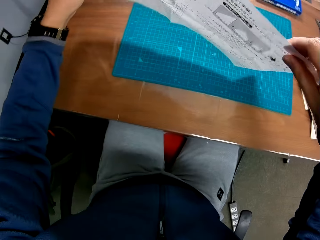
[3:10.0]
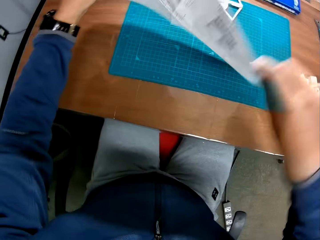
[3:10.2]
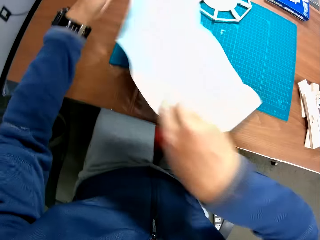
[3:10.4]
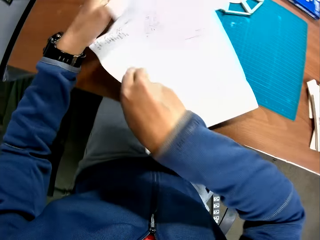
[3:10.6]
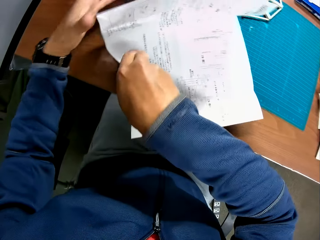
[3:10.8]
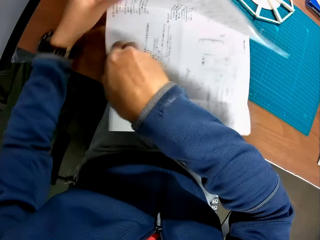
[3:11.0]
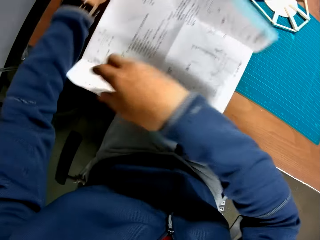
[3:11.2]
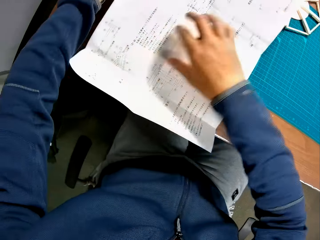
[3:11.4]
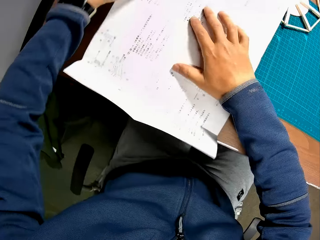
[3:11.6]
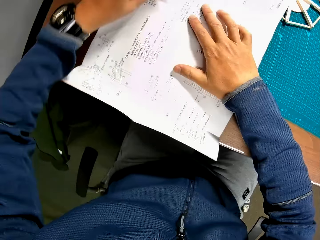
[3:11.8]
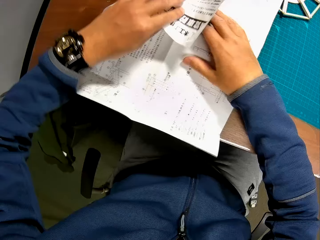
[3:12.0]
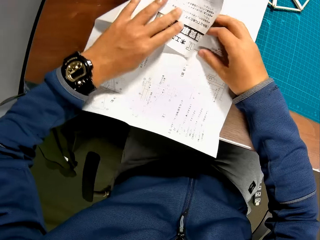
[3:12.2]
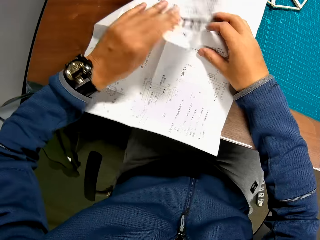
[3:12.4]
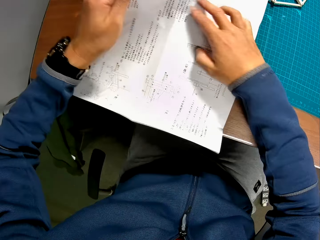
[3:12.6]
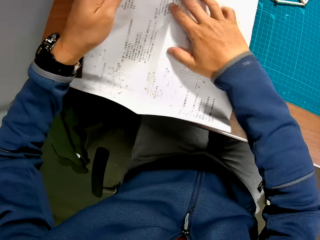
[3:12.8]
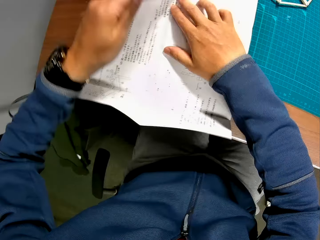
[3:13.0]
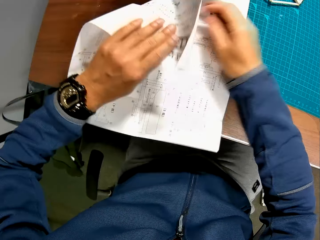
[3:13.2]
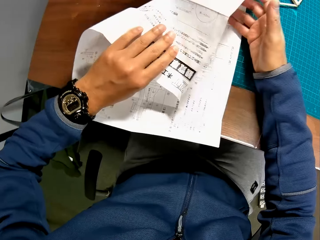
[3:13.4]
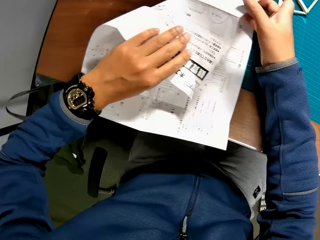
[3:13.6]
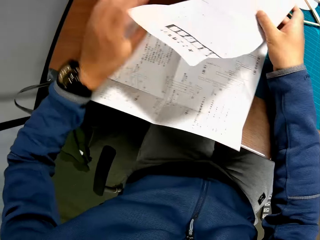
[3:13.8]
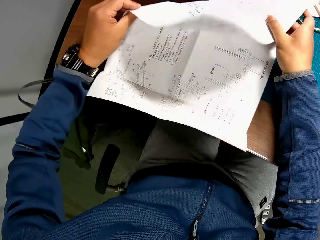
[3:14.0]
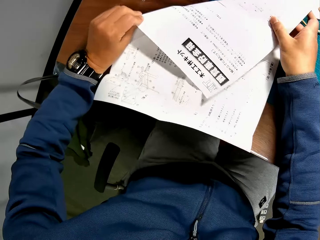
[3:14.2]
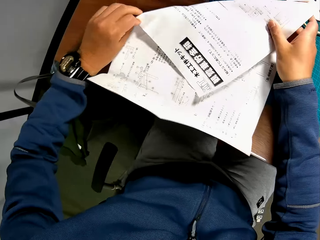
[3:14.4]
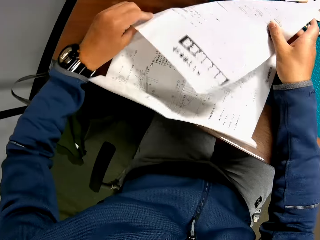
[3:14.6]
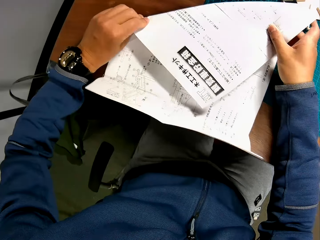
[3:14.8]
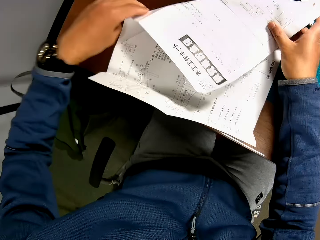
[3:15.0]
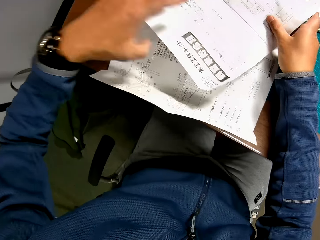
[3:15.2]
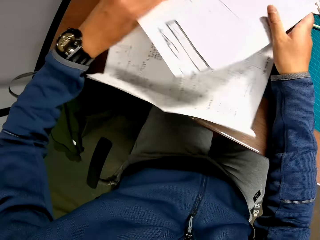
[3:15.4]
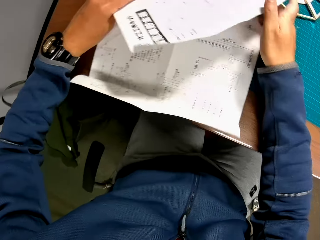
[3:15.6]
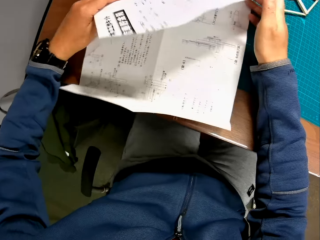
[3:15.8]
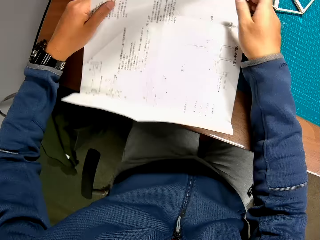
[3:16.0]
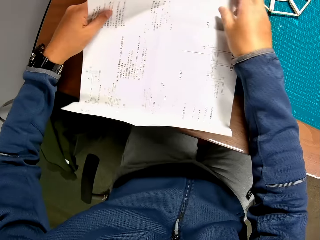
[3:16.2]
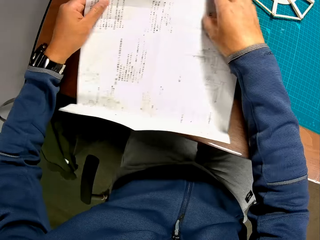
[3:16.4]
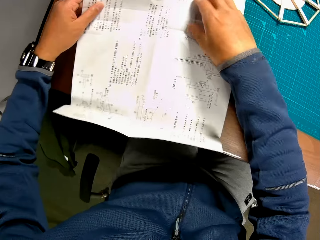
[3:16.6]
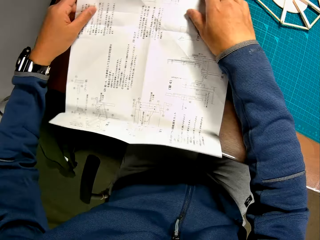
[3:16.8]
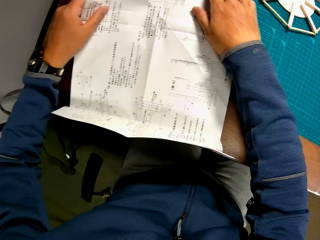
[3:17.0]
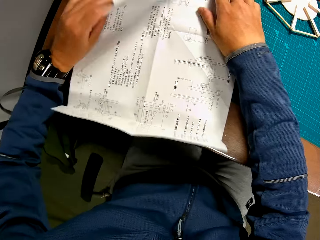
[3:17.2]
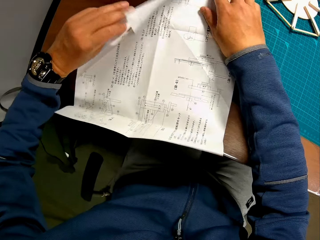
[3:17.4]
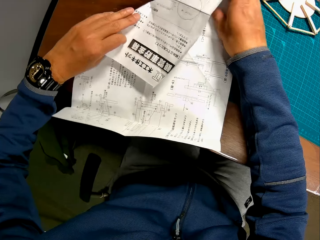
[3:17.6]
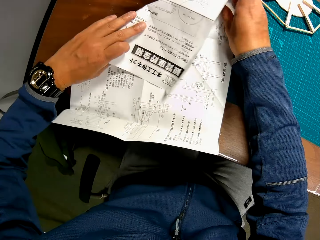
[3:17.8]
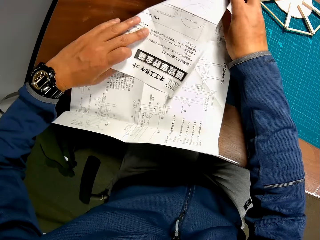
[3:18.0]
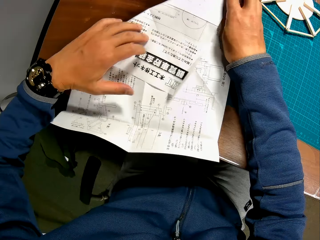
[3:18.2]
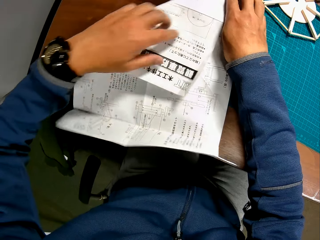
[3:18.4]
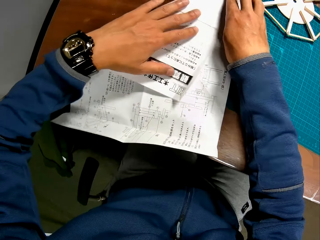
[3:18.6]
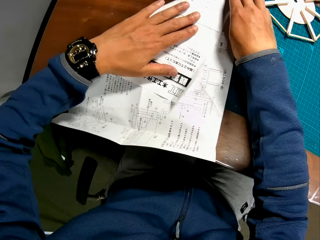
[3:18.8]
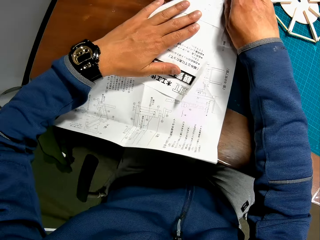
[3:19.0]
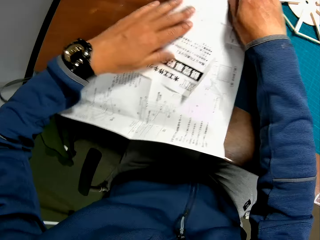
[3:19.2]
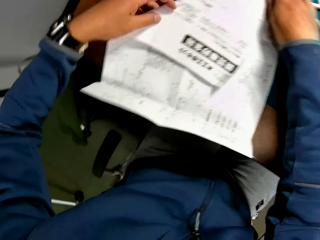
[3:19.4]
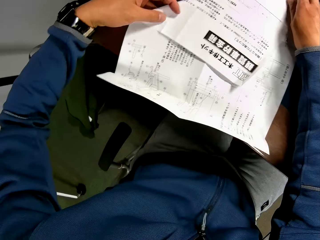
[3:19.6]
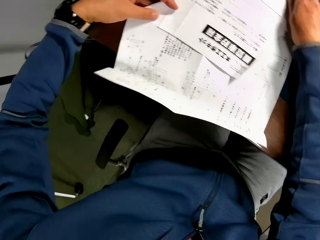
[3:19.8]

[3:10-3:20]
The camera wearer folds the manual on the table with his hands.

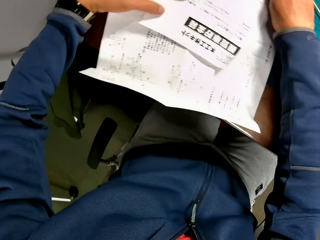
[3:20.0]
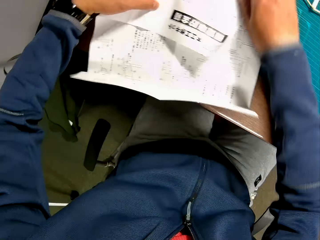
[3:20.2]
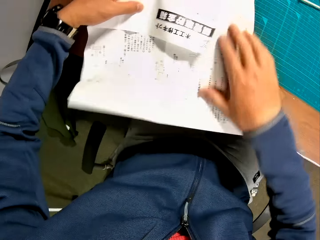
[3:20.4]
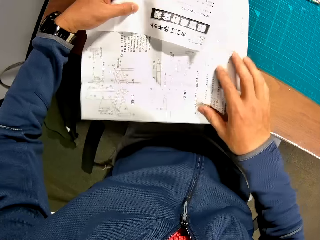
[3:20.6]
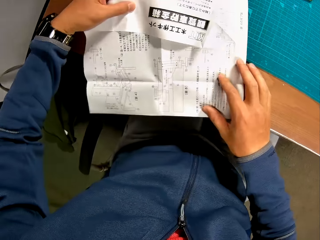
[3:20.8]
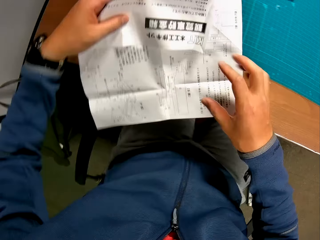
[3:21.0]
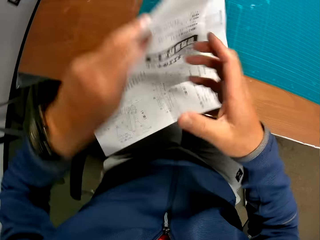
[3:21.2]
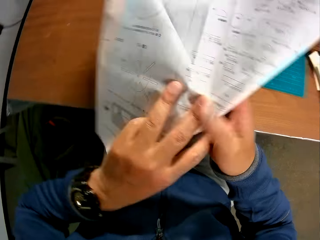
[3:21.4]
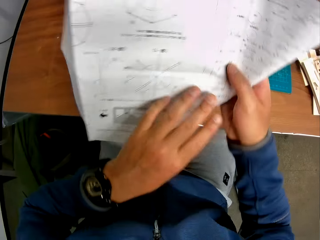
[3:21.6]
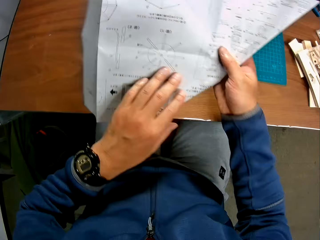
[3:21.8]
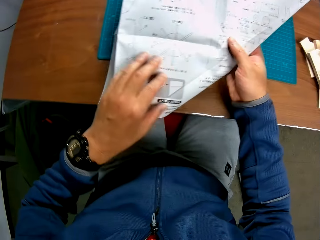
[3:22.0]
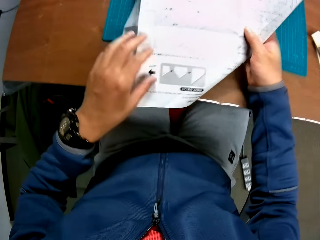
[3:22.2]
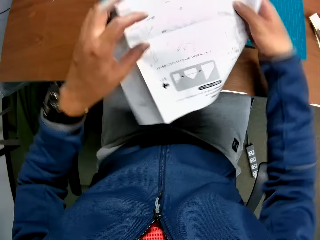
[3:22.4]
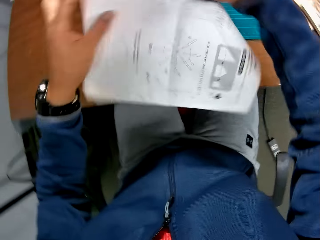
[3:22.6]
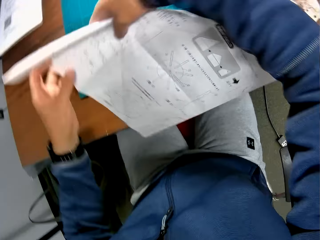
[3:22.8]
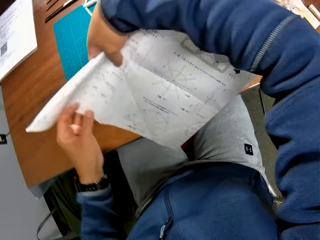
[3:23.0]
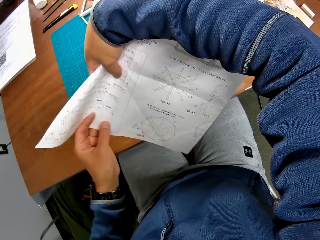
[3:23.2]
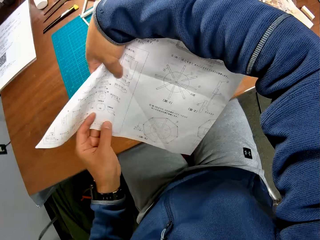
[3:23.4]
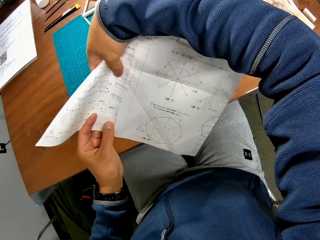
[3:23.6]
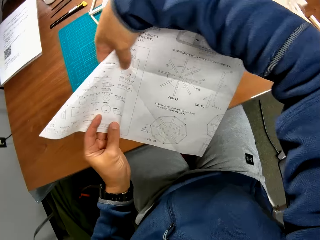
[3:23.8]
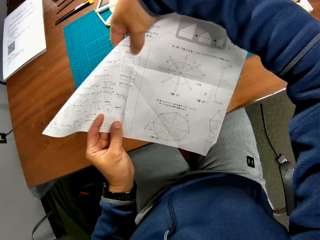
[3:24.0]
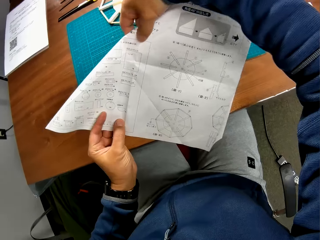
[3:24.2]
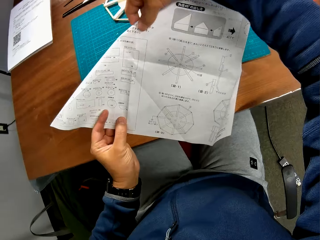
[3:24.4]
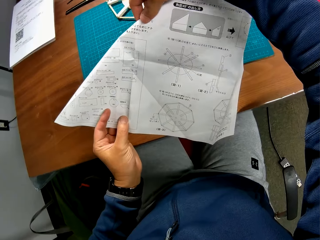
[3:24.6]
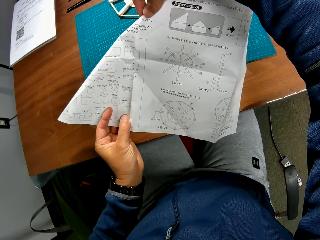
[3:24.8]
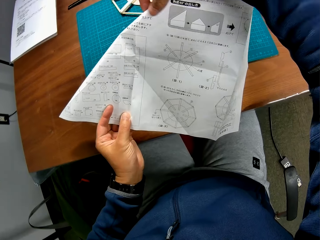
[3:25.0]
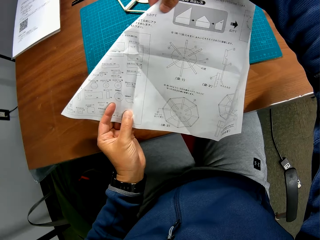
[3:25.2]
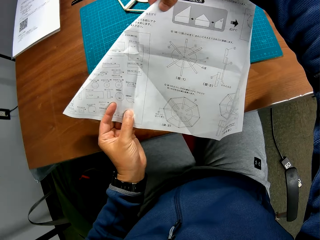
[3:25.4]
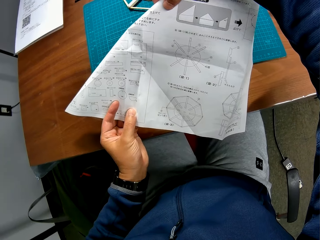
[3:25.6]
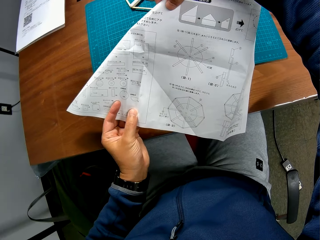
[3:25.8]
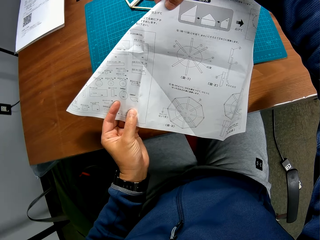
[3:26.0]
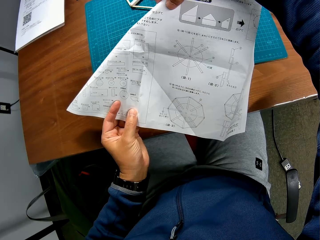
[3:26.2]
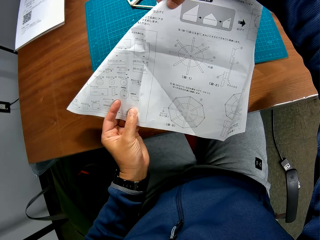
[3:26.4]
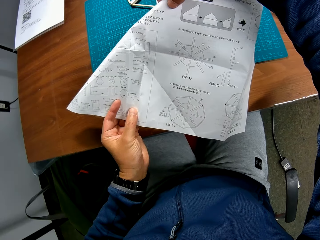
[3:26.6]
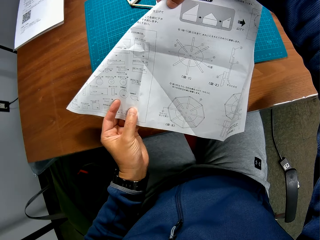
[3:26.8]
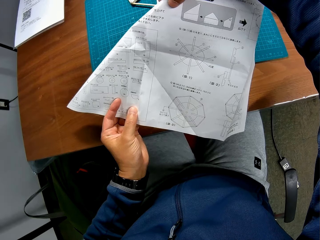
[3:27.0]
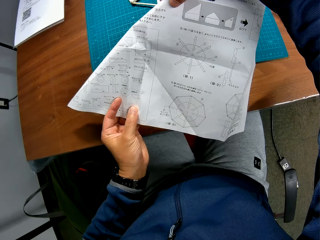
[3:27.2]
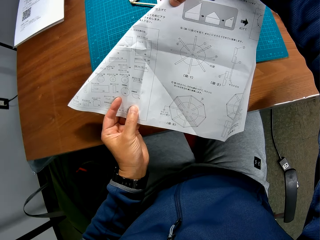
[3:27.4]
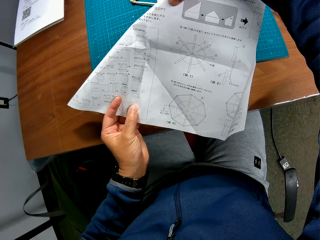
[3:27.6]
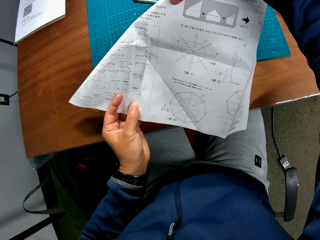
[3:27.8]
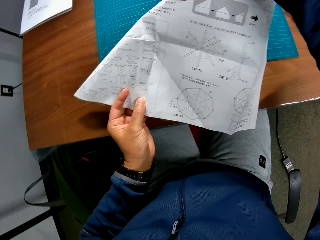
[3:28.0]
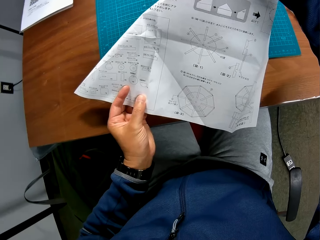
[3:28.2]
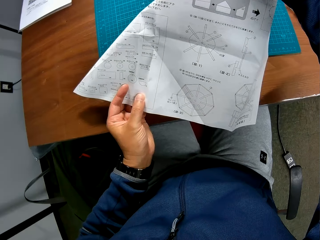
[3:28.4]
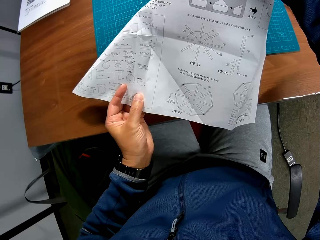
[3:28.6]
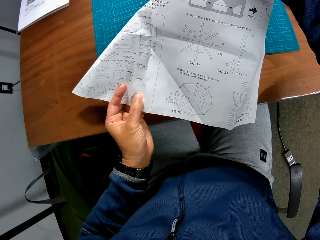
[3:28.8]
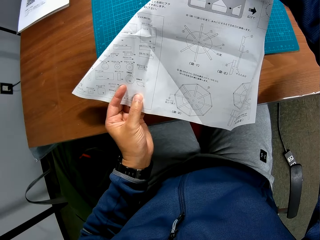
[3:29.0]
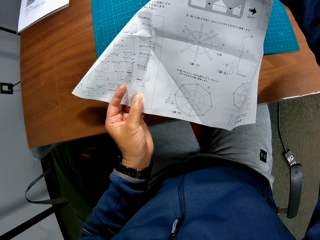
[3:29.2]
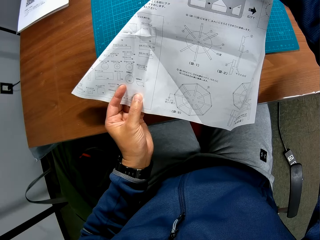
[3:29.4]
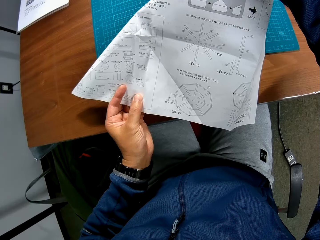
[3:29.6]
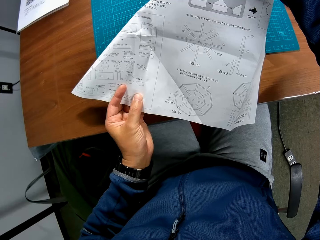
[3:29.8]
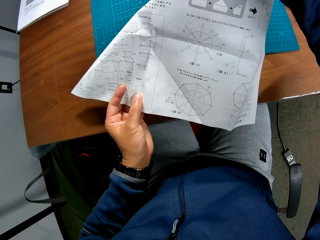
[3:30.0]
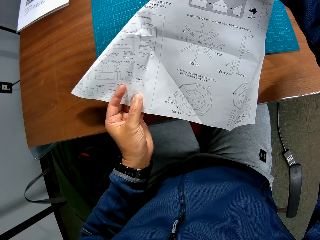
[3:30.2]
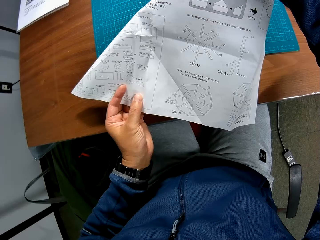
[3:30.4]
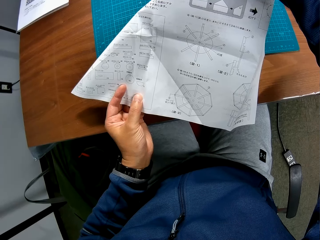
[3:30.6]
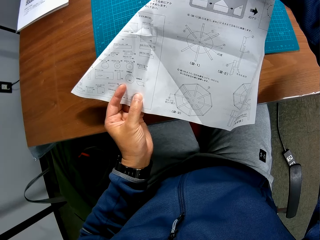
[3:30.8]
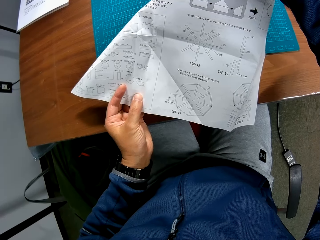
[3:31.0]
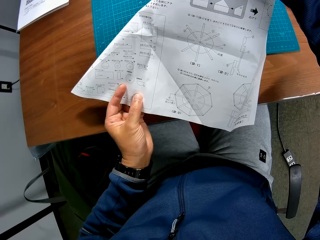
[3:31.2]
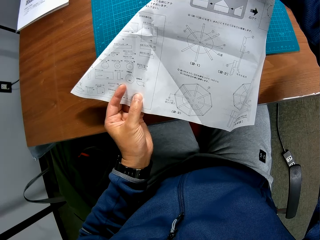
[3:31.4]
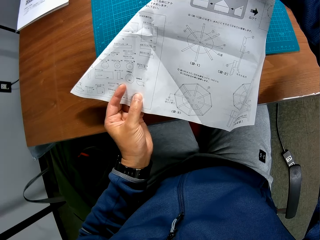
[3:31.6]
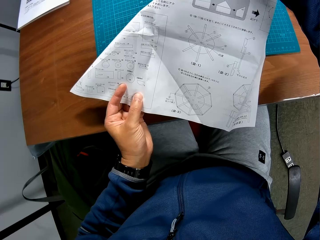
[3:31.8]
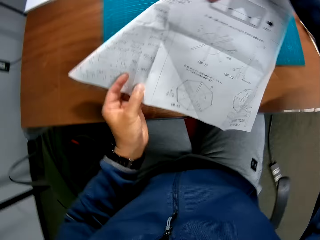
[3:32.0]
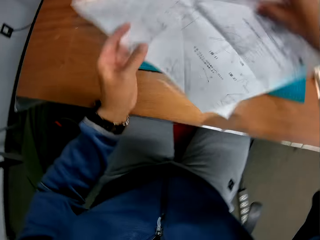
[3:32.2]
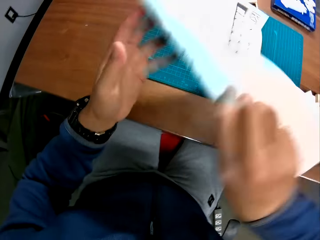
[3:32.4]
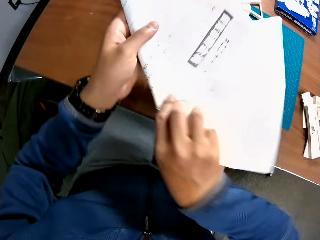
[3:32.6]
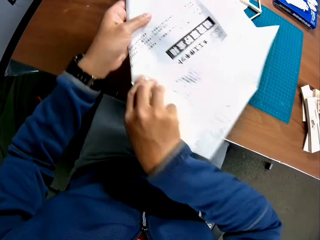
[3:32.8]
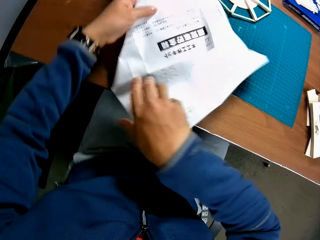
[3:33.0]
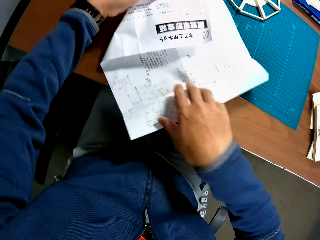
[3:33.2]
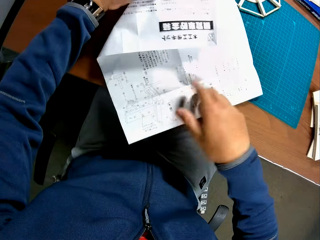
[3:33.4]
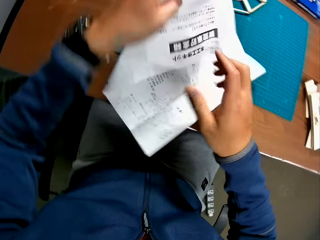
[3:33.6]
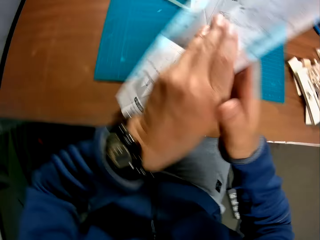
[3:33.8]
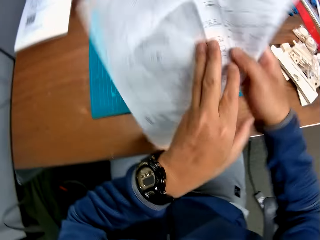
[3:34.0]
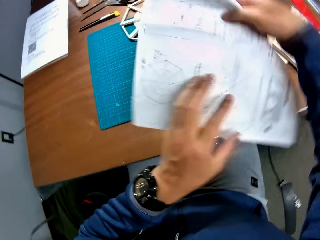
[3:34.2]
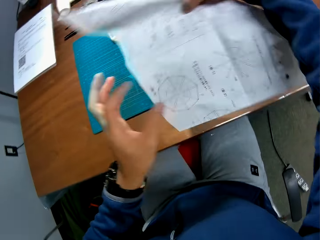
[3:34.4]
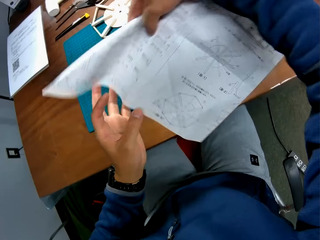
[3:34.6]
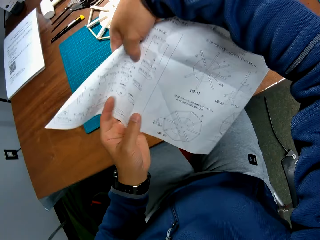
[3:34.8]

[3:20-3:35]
The camera wearer turns the manual on the table round with his hands. He reads from the manual in his hand. He turns the manual on the table round with his hands.
